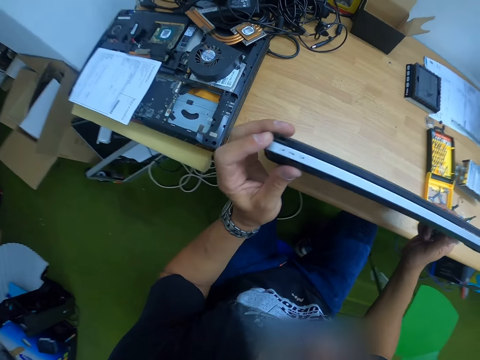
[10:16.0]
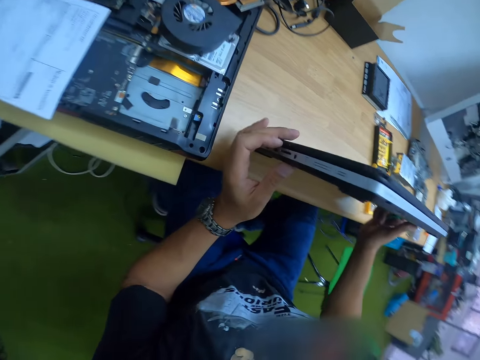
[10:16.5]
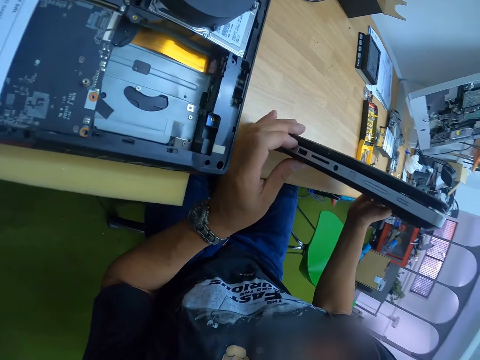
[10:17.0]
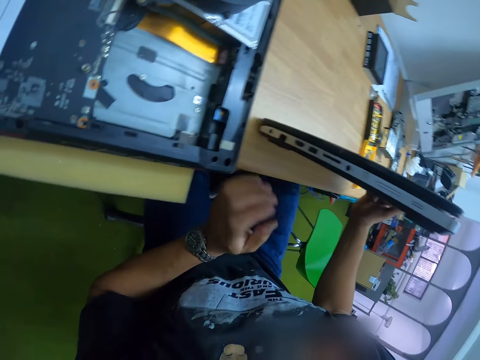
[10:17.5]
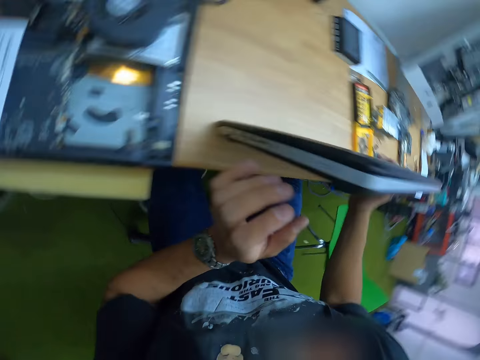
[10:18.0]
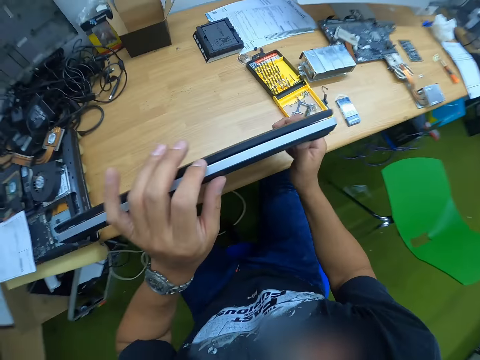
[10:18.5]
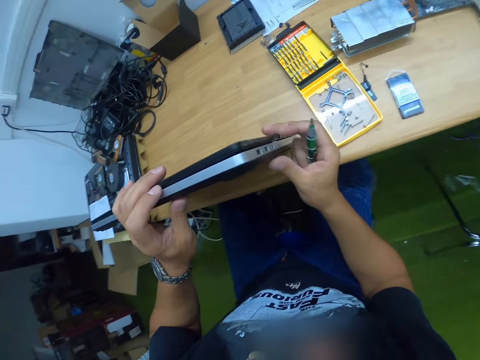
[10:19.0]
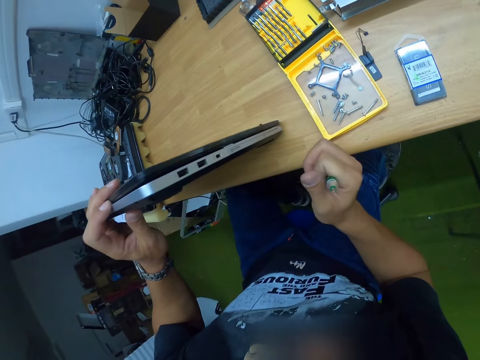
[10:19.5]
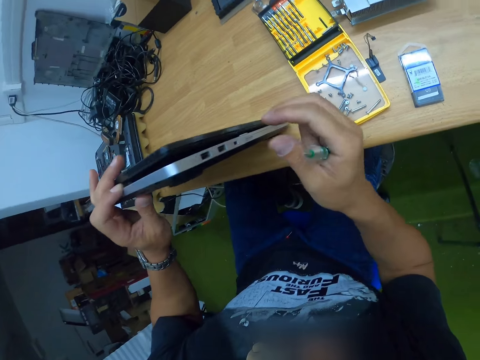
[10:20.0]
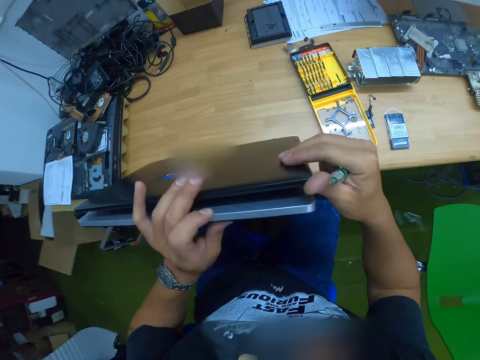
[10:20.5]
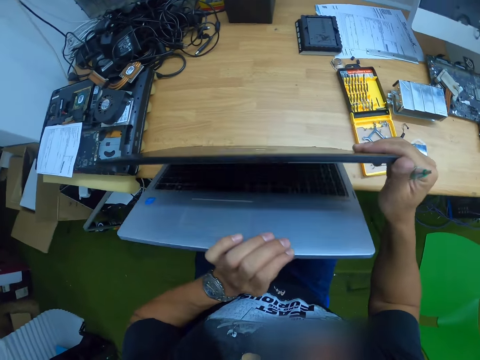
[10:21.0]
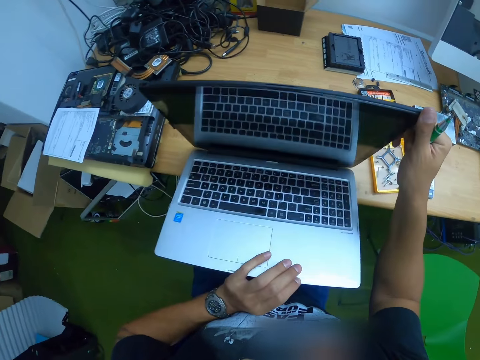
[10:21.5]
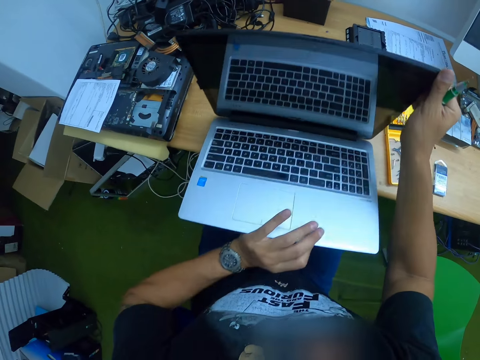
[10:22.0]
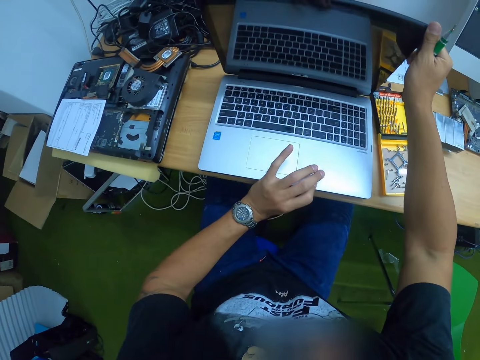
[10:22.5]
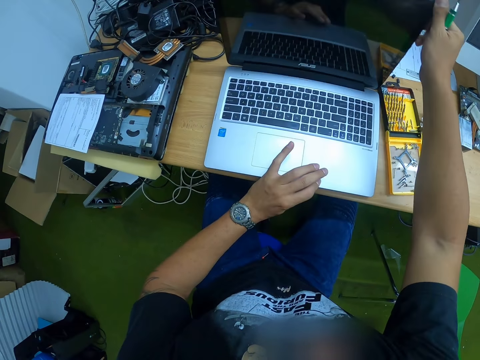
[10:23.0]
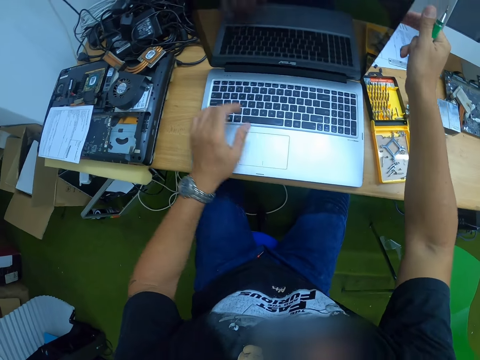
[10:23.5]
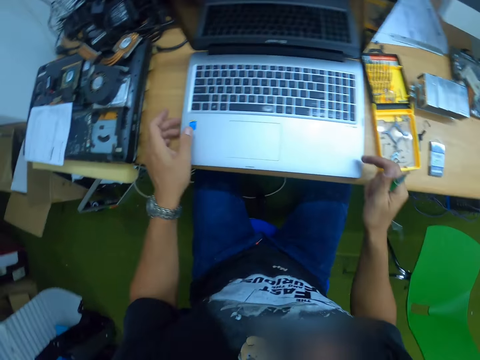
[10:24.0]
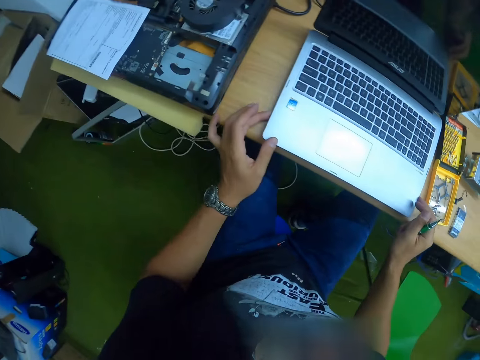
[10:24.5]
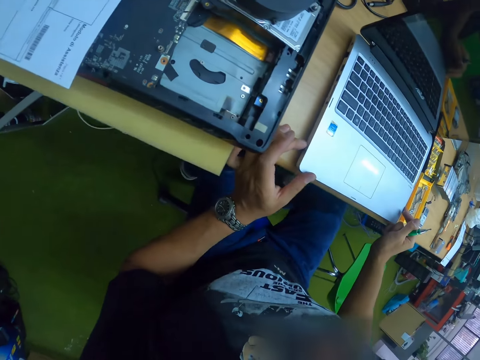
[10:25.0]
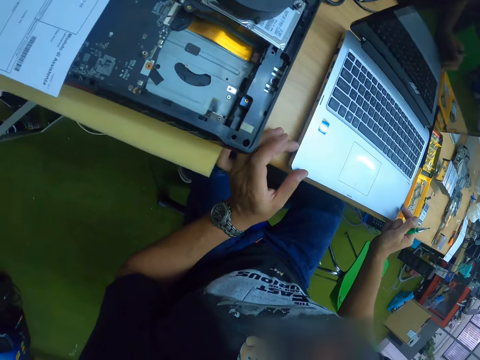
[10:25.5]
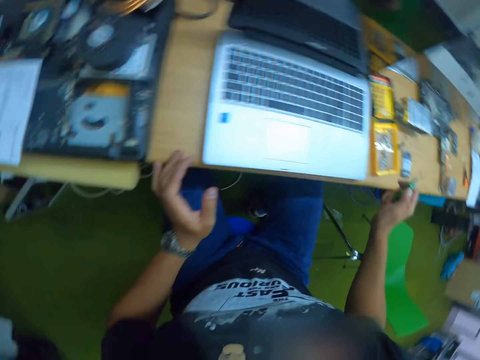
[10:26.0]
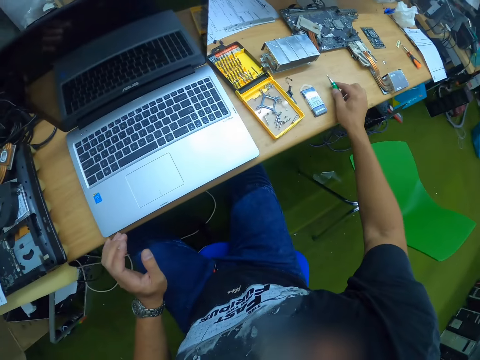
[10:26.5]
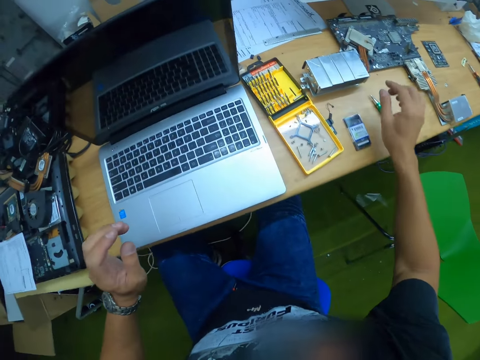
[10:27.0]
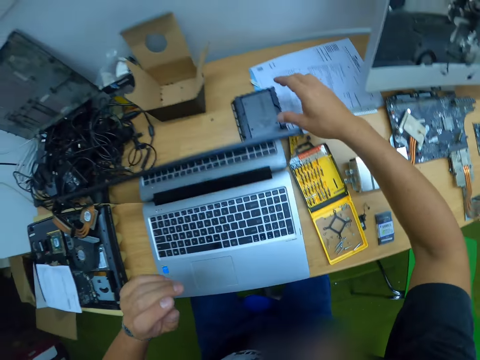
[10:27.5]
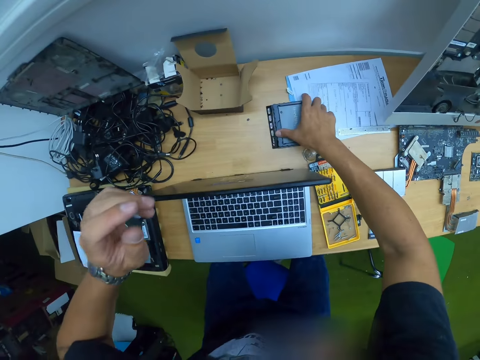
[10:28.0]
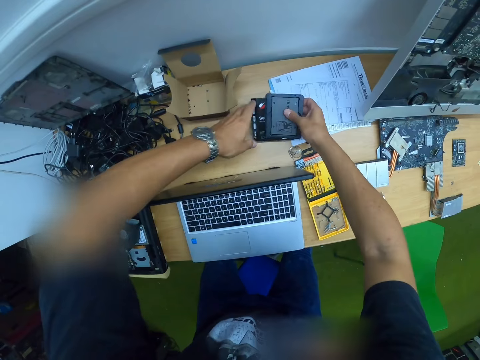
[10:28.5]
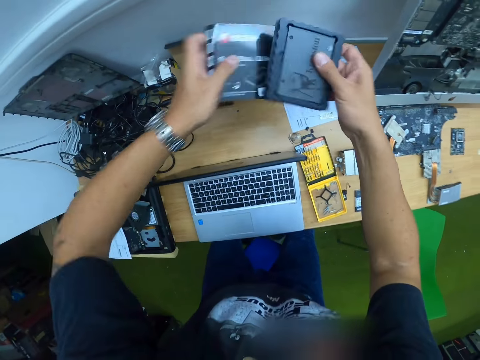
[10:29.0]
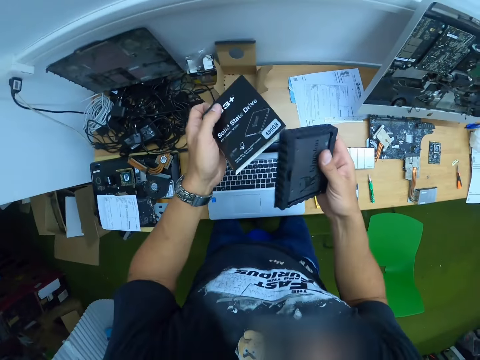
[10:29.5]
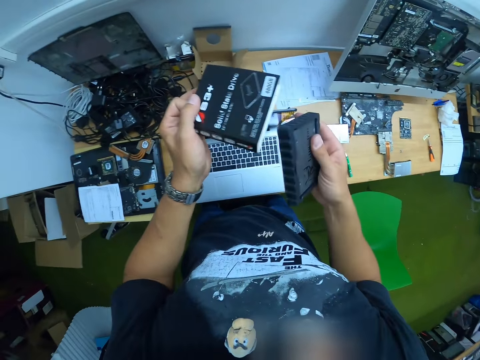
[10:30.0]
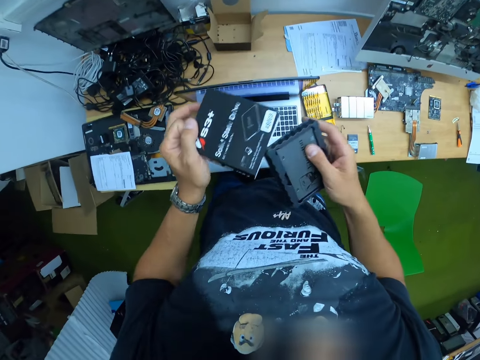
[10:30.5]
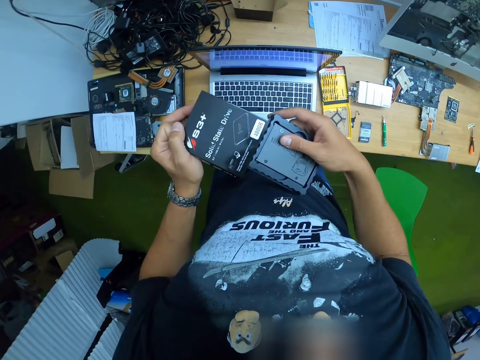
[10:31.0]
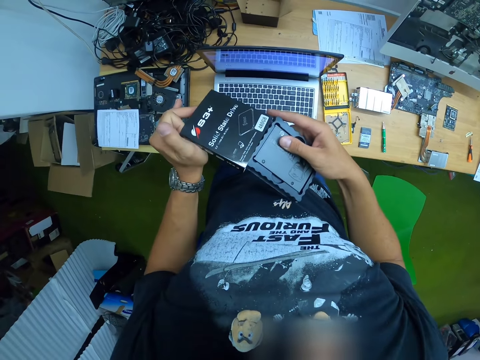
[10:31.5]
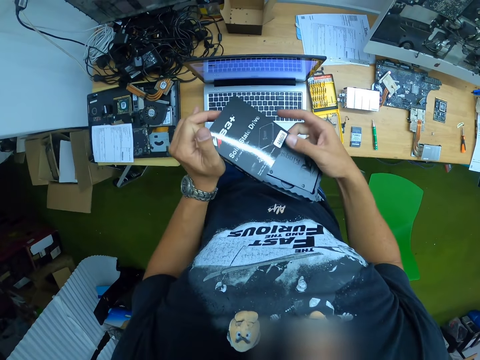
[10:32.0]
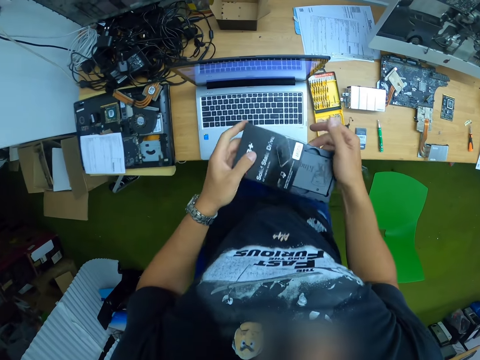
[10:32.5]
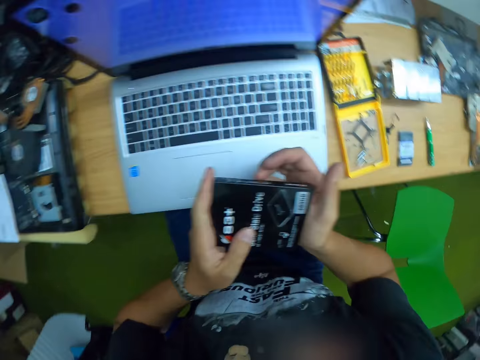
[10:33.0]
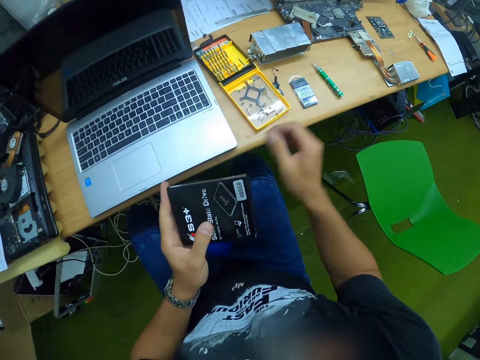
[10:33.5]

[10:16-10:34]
The camera wearer checks the laptop. He opens the laptop's lid with his right hand. He pushes the laptop to the workbench with his left hand. He checks the laptop. He drops the screwdriver on the workbench with his right hand. He picks up a drive from the workbench with his right hand. He picks up a drive case with his left hand from the workbench. He inserts the drive into the drive case with his right hand.

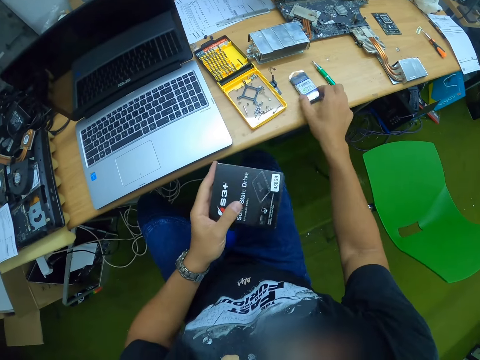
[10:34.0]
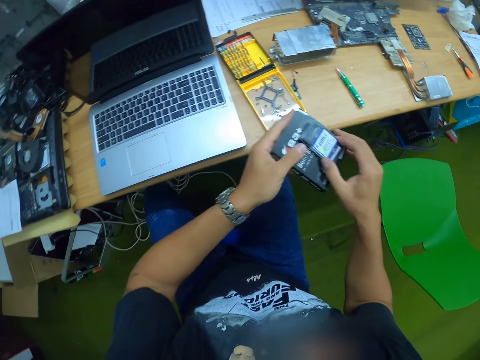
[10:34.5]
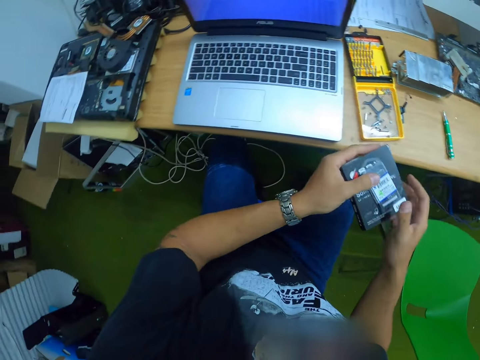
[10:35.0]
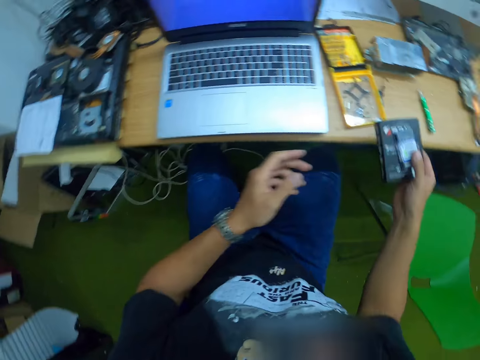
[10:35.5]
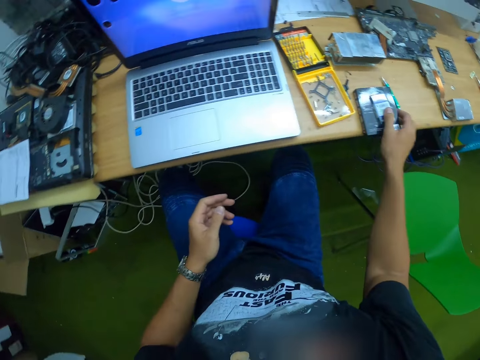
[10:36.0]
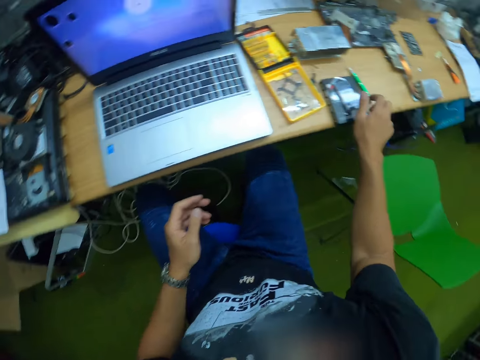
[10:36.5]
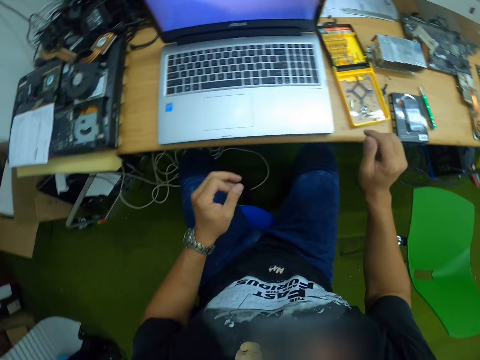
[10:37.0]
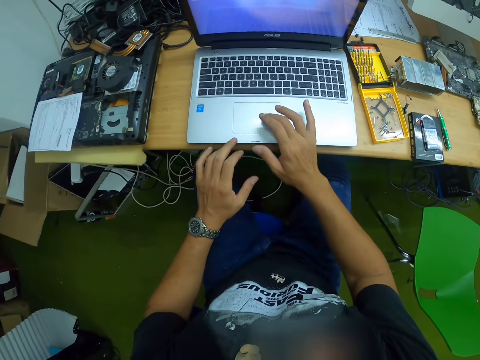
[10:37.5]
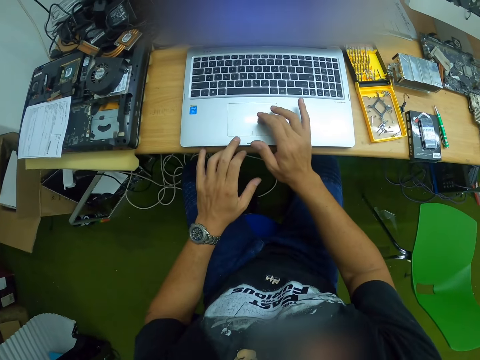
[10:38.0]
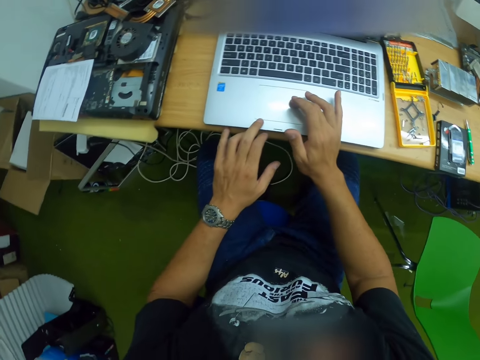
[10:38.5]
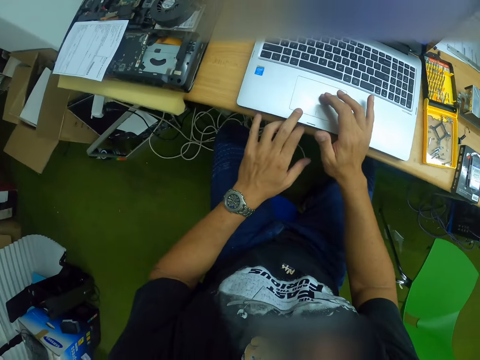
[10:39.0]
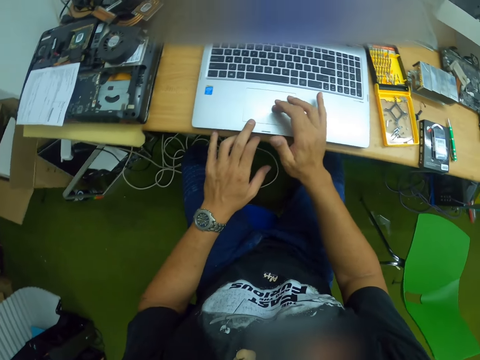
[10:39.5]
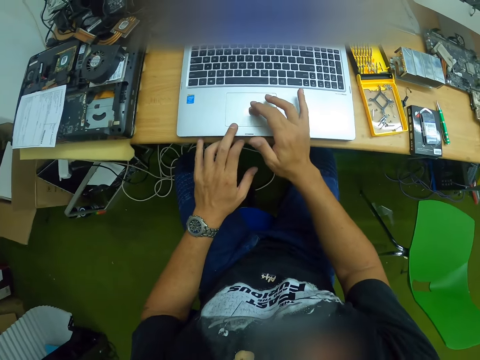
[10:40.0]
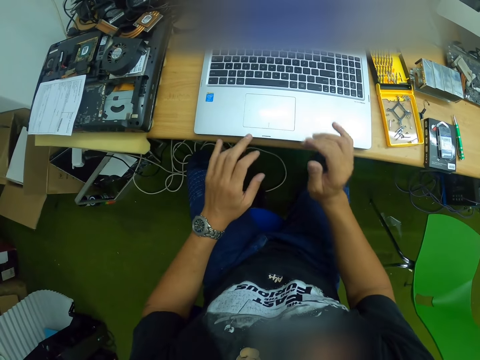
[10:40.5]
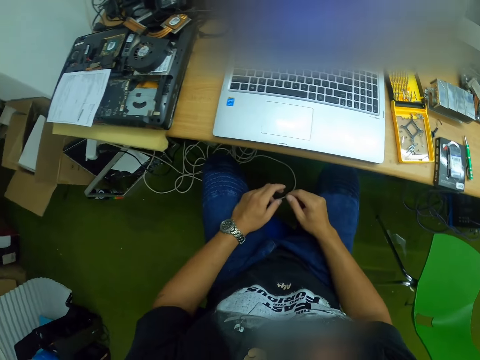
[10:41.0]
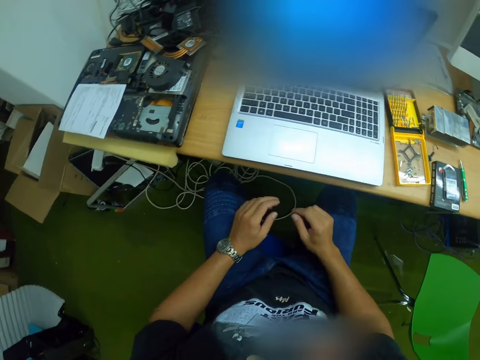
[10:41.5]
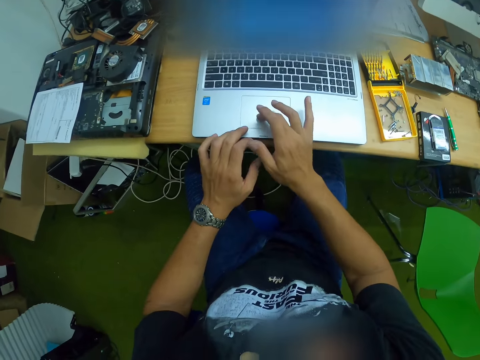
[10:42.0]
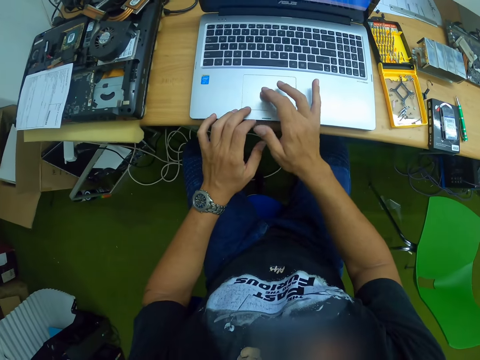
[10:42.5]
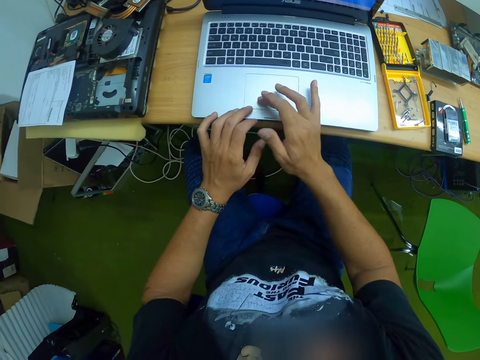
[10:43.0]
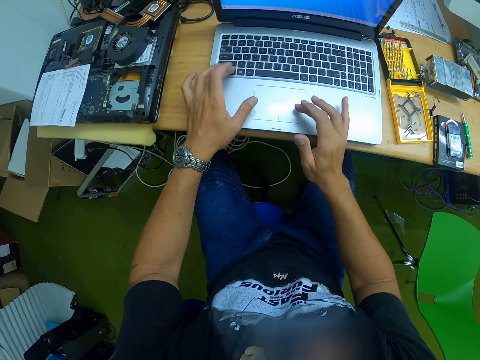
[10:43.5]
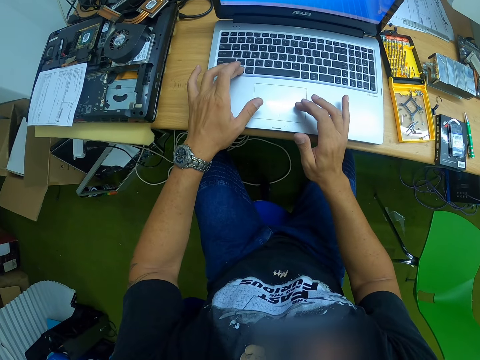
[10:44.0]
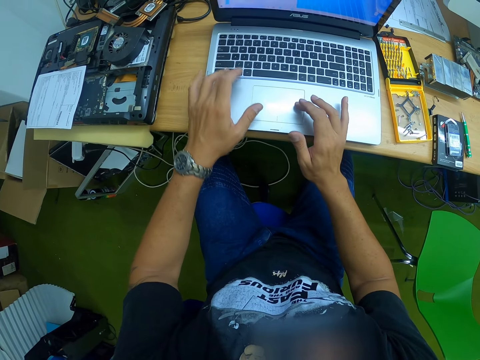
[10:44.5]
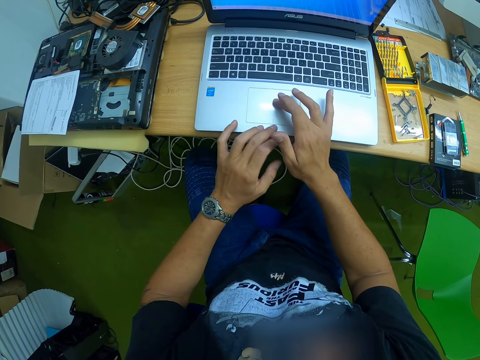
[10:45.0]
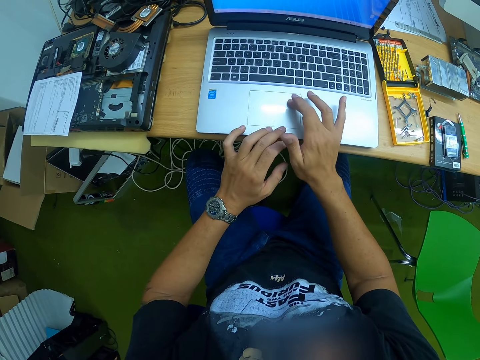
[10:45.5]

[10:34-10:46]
The camera wearer picks up a battery on the table. He drops the drive in the drive case on the workbench with his right hand. He scrolls on the laptop. He places both hands on the laptop and operates the laptop with both hands. He looks on the laptop. He scrolls on the laptop.
